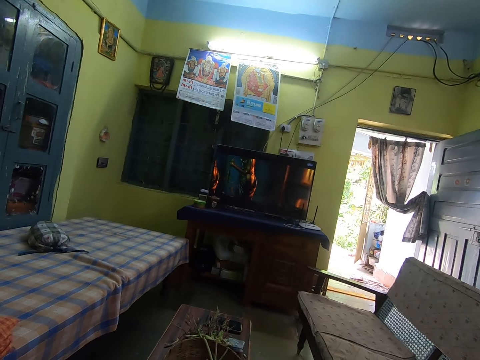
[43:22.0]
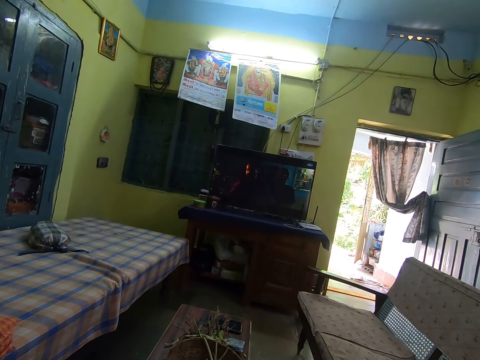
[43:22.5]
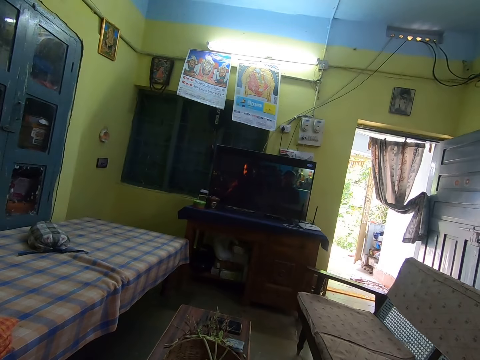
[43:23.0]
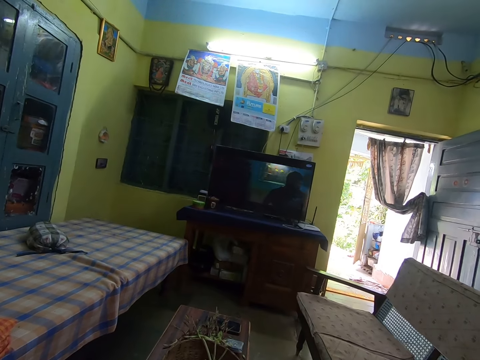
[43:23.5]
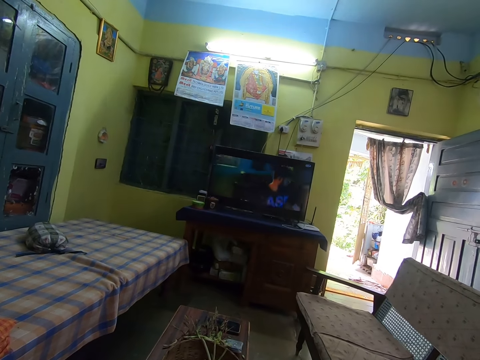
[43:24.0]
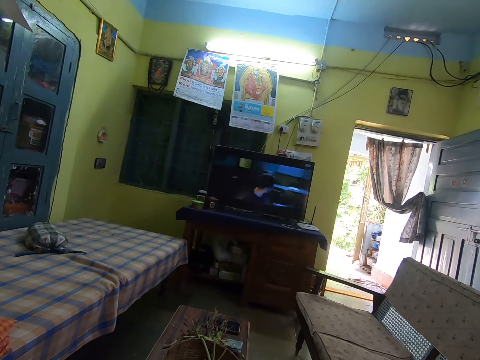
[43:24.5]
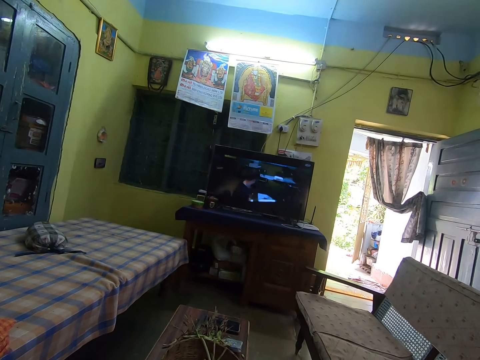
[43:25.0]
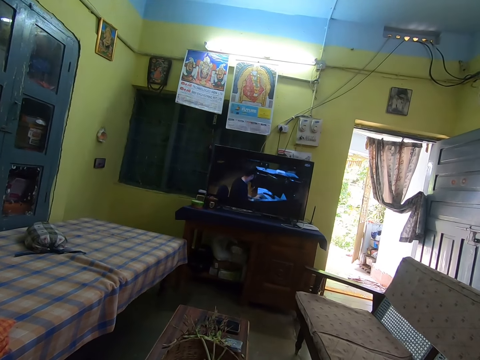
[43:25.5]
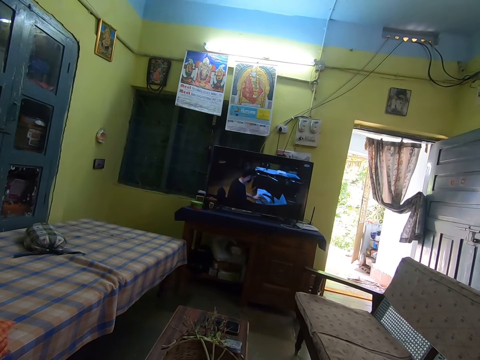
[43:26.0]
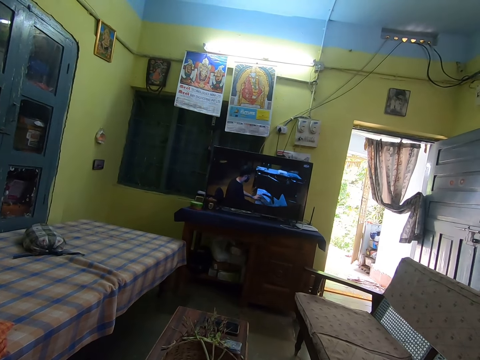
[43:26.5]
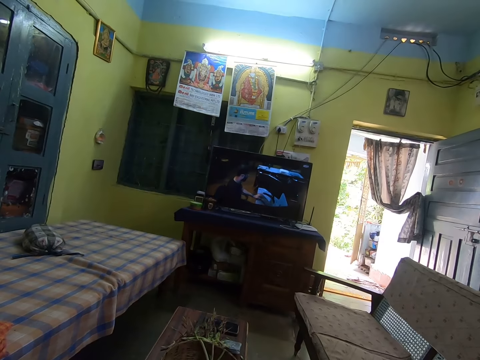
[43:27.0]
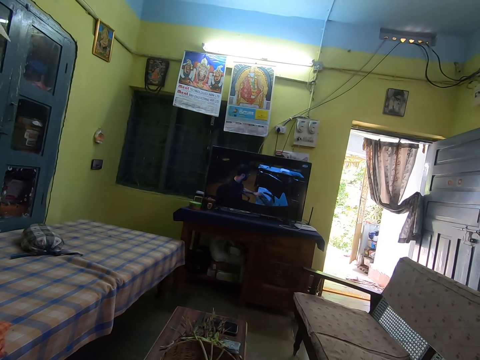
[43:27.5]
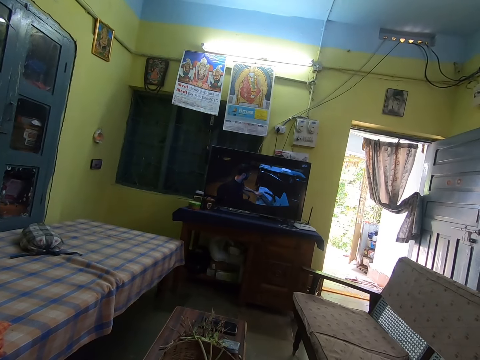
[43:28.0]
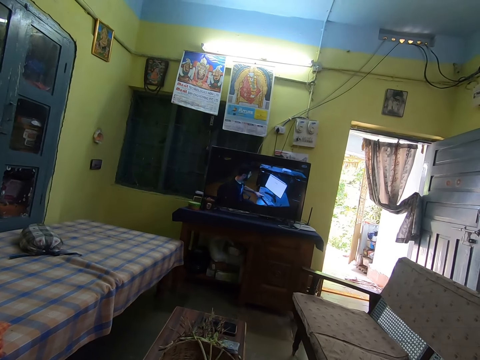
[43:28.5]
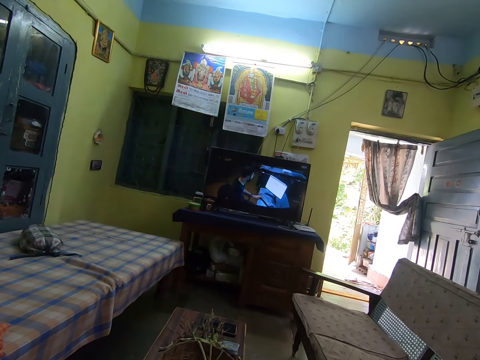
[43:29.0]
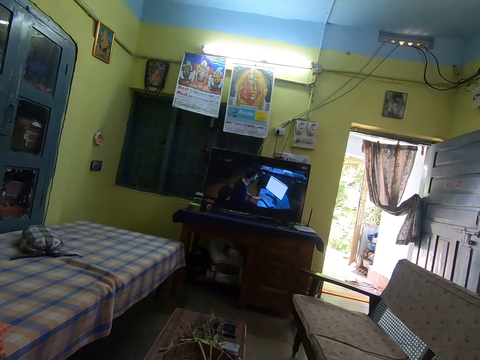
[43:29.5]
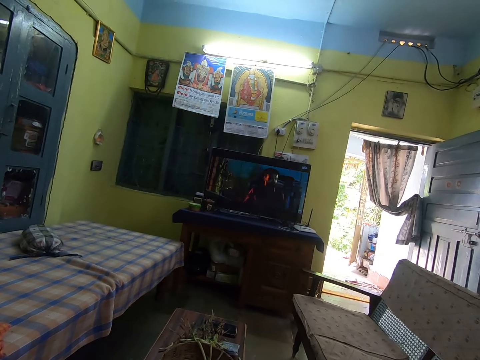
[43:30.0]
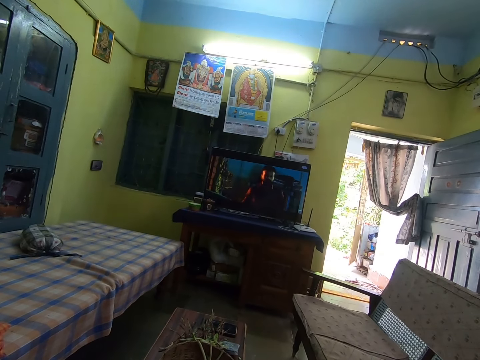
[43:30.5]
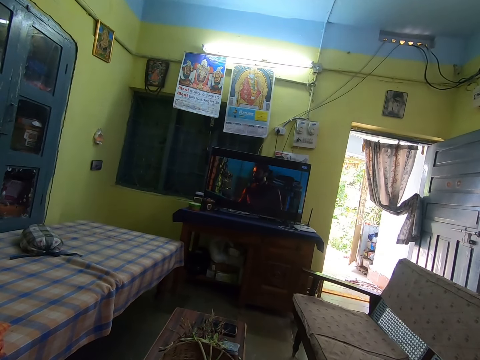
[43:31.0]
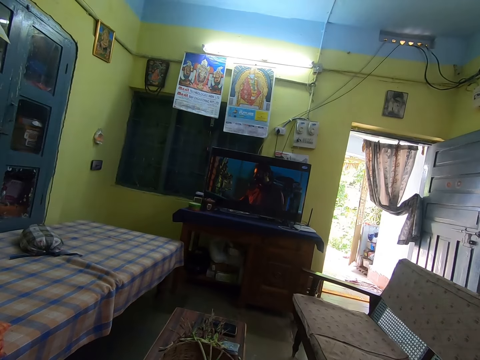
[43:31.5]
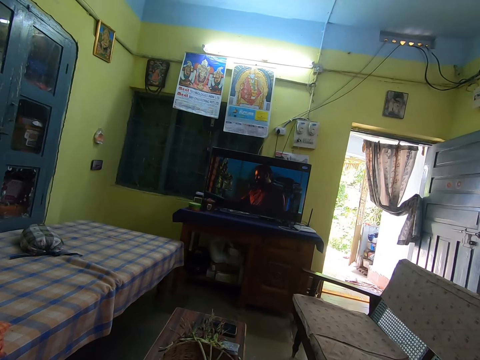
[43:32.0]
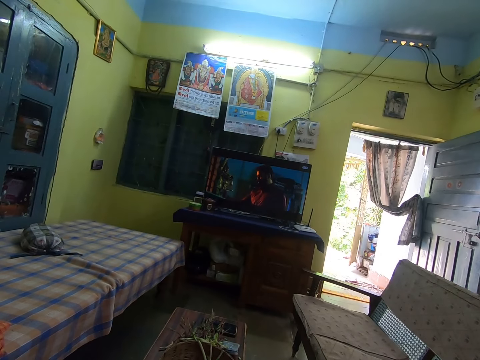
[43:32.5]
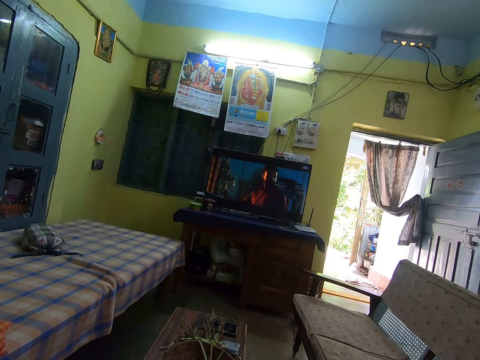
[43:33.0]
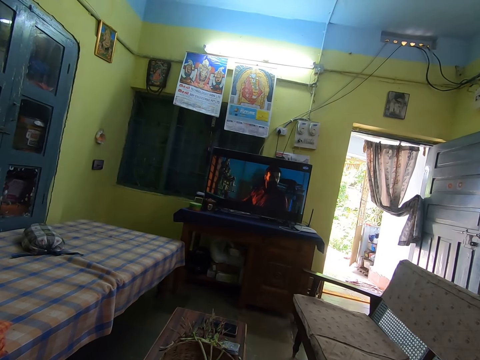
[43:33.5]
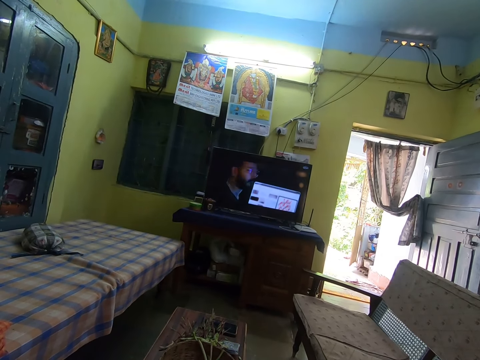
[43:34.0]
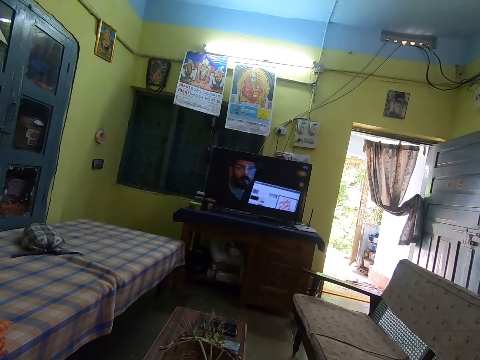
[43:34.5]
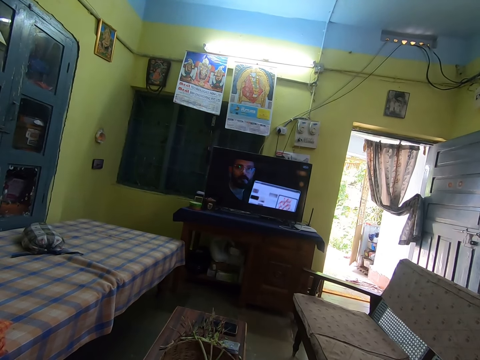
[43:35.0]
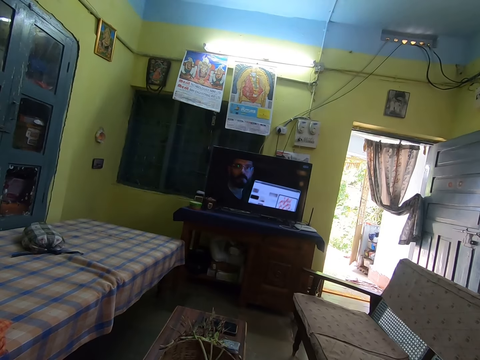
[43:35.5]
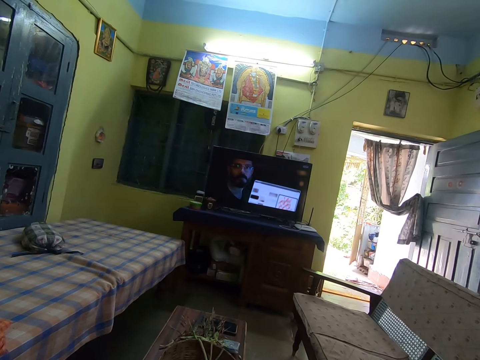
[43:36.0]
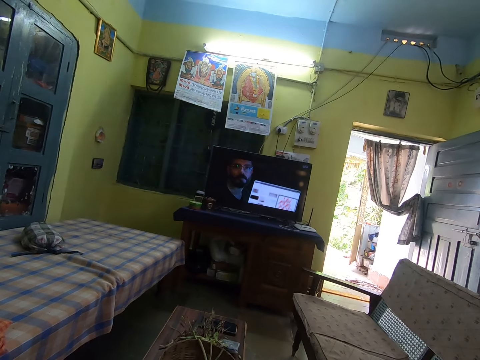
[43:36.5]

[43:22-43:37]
The camera wearer watches television.

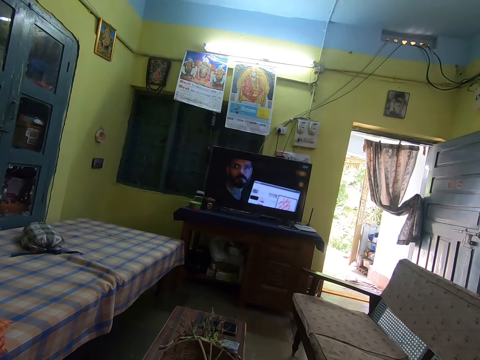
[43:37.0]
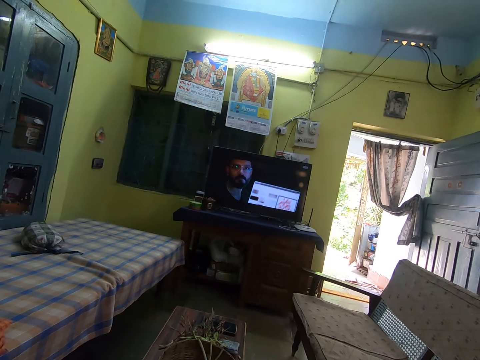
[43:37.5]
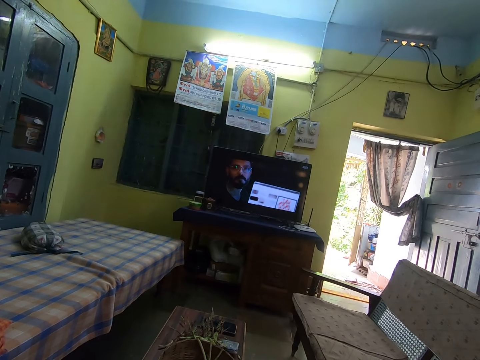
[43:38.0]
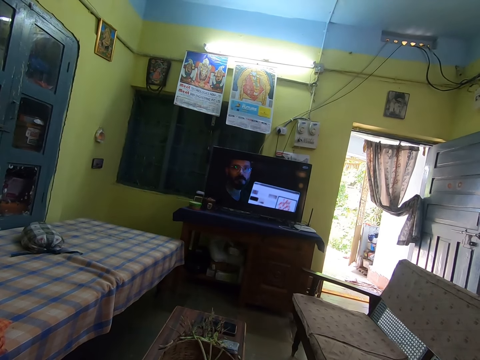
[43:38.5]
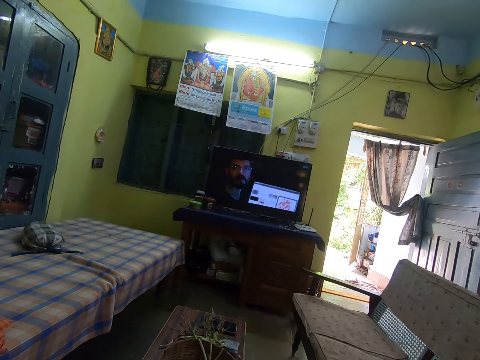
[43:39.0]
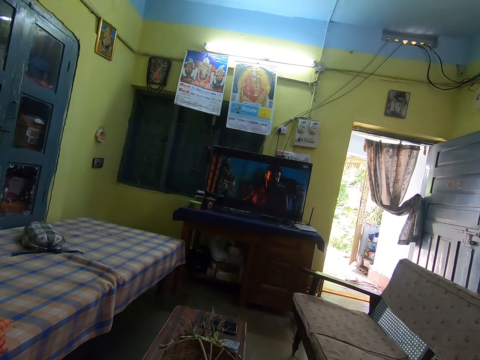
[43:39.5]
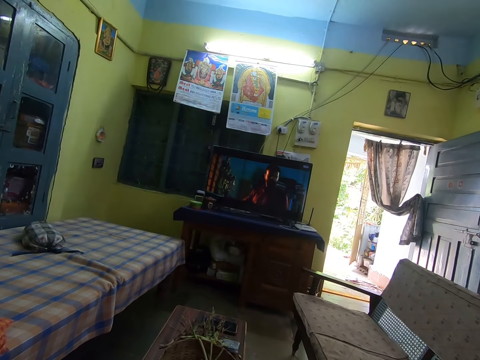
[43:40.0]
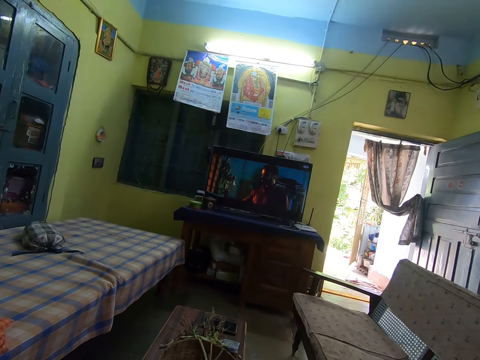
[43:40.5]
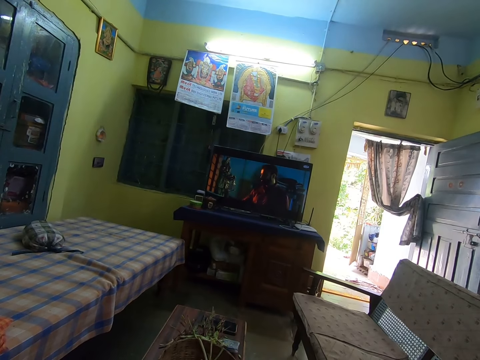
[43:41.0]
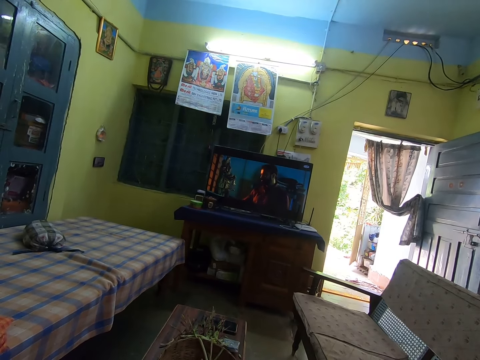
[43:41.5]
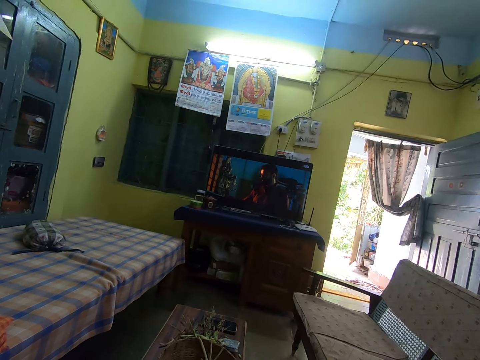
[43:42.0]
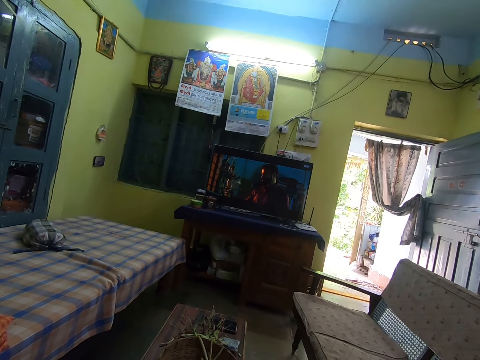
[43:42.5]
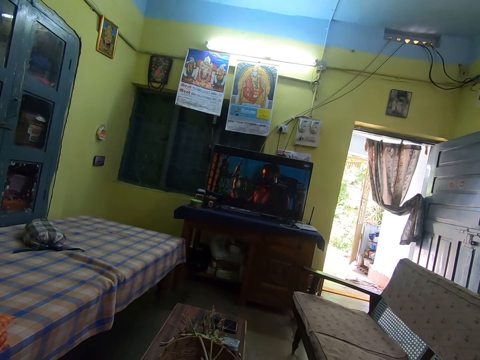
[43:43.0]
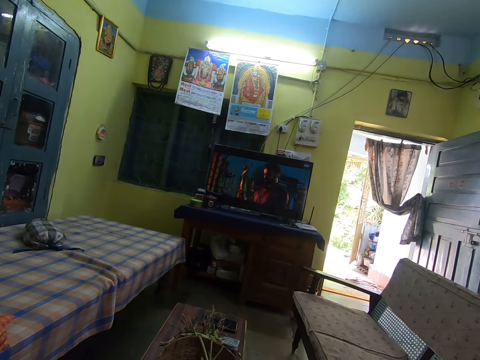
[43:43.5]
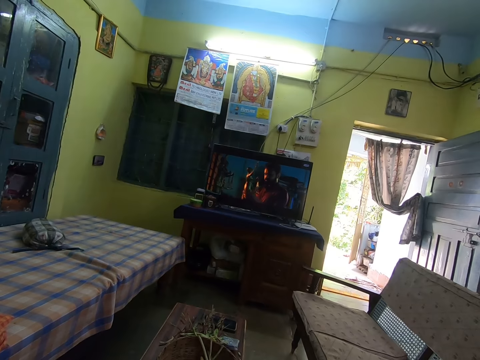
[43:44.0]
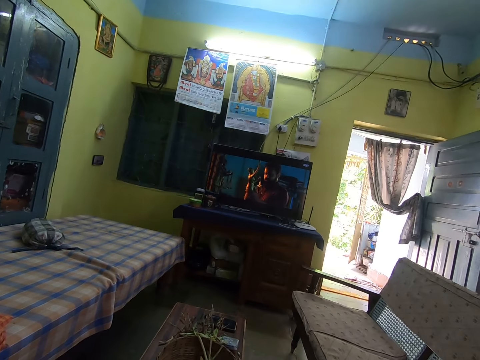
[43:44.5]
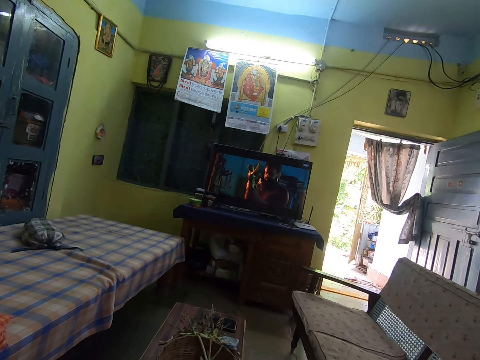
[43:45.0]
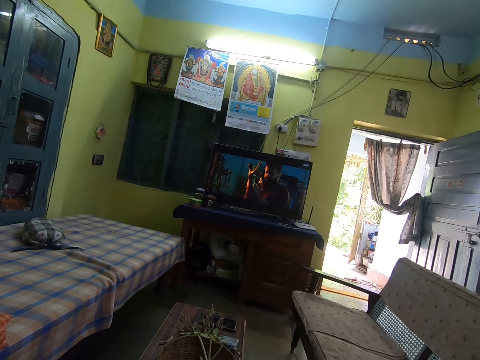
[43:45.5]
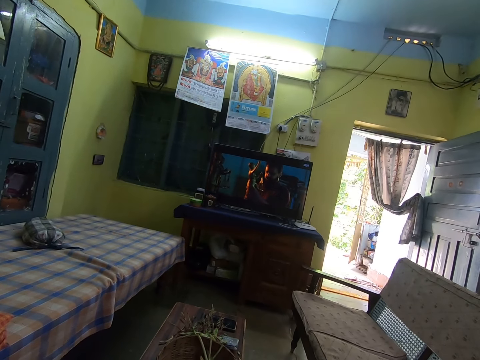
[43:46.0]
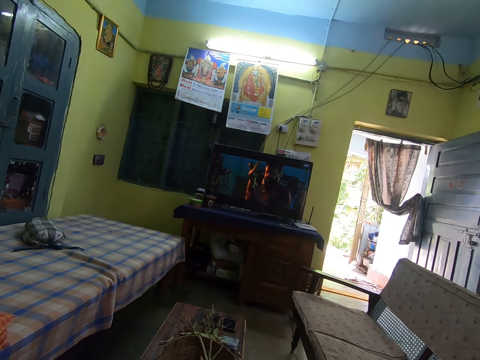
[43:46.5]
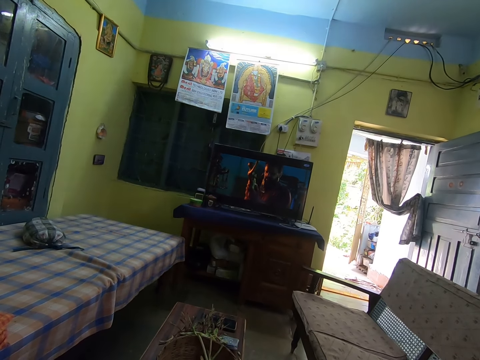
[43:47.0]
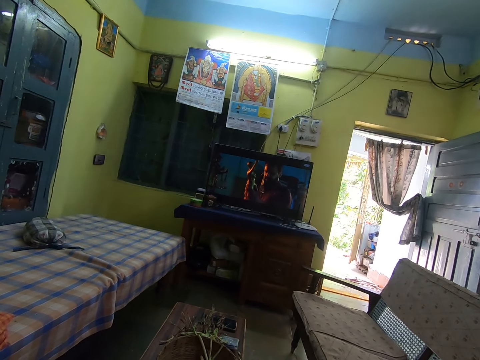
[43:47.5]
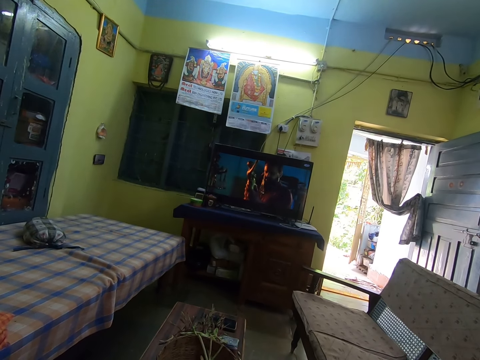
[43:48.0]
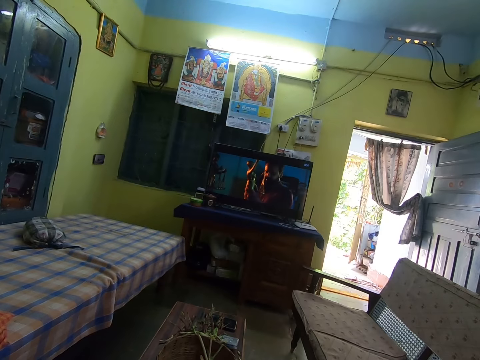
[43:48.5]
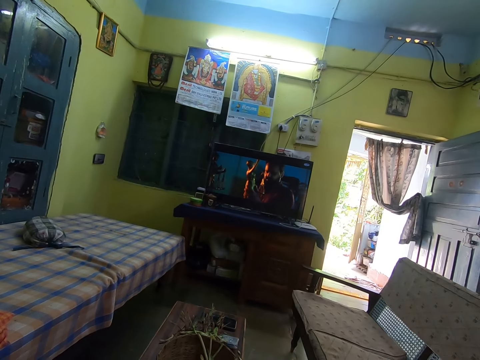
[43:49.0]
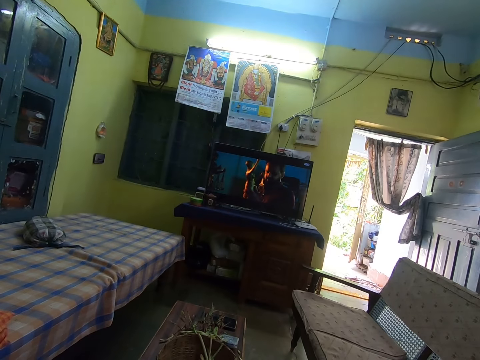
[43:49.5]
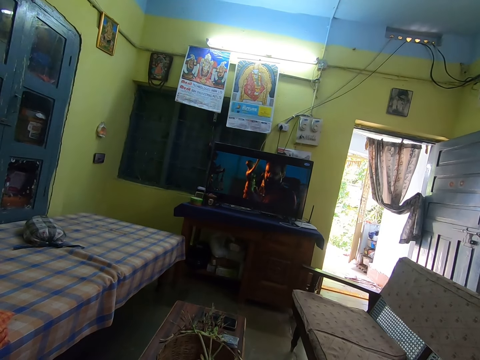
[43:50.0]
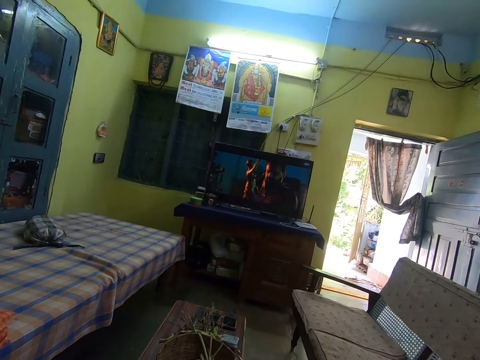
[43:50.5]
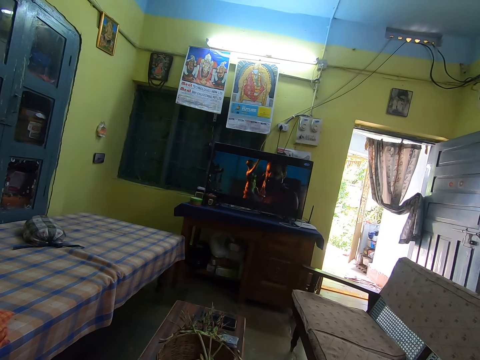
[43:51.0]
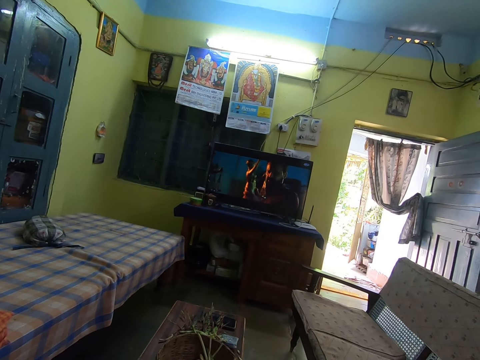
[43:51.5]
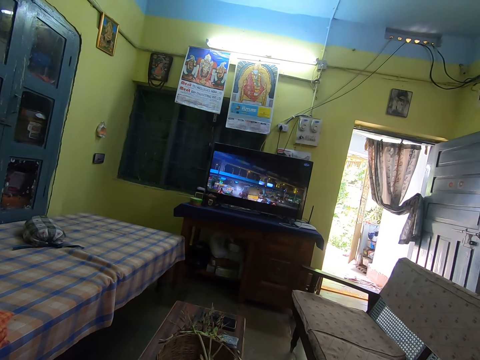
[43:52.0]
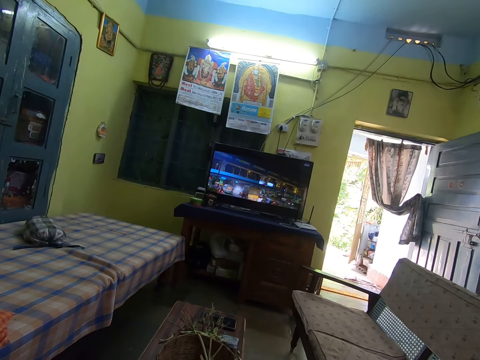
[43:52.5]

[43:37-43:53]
The camera wearer watches television.
